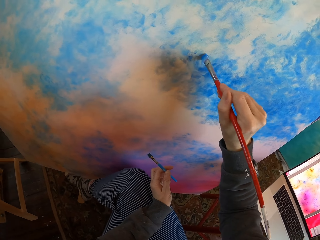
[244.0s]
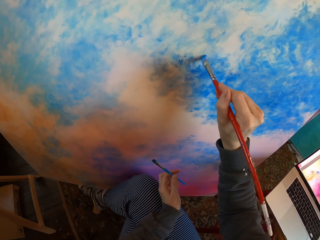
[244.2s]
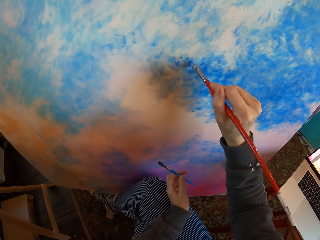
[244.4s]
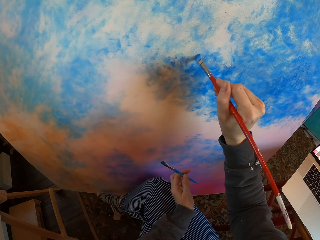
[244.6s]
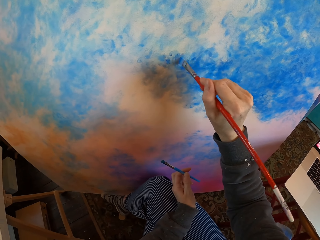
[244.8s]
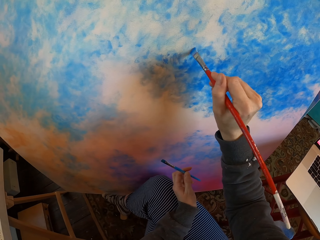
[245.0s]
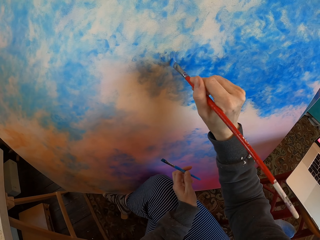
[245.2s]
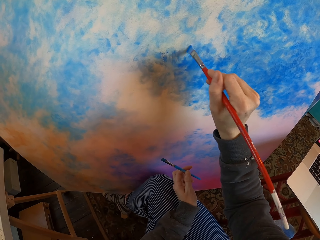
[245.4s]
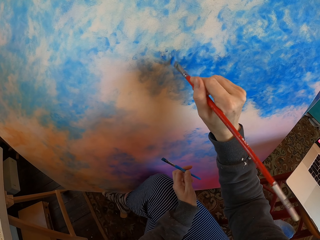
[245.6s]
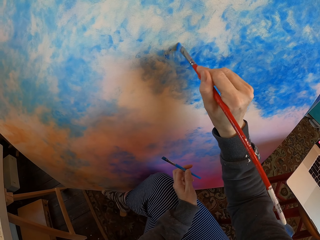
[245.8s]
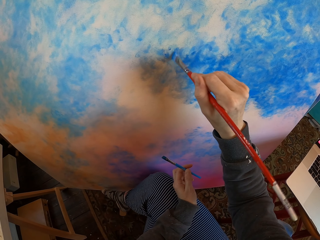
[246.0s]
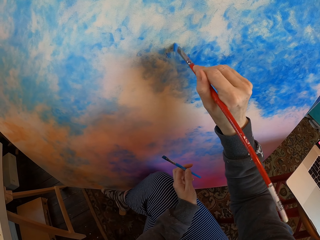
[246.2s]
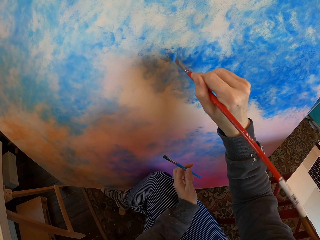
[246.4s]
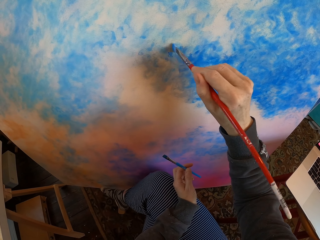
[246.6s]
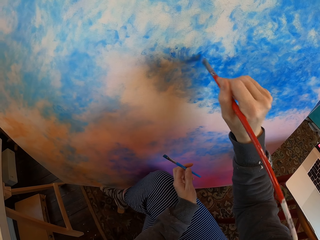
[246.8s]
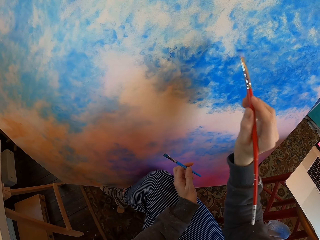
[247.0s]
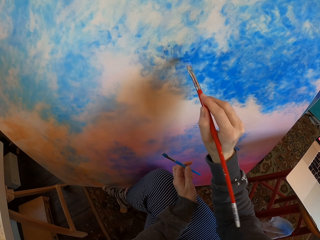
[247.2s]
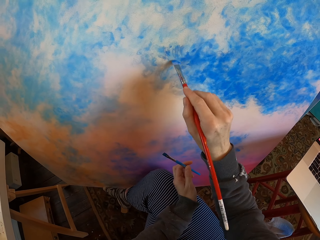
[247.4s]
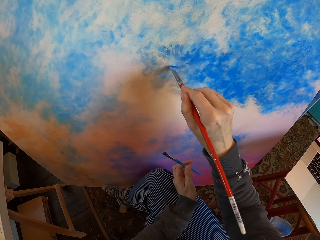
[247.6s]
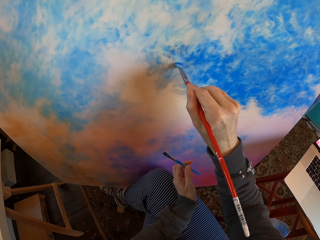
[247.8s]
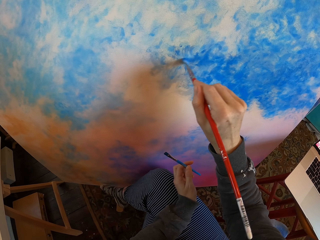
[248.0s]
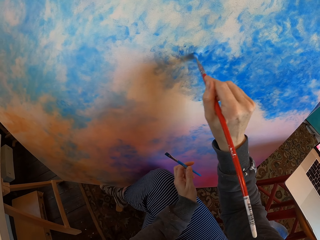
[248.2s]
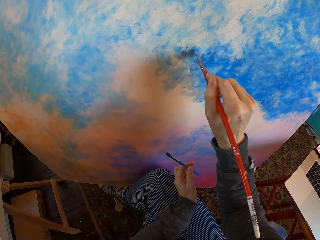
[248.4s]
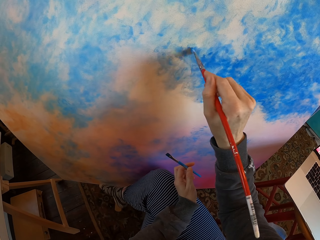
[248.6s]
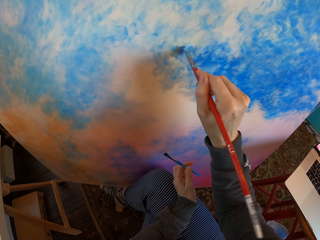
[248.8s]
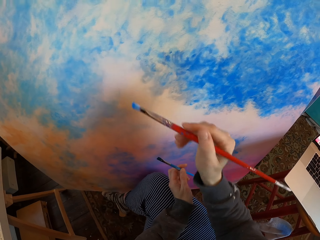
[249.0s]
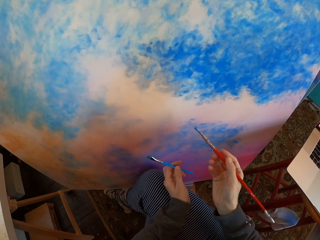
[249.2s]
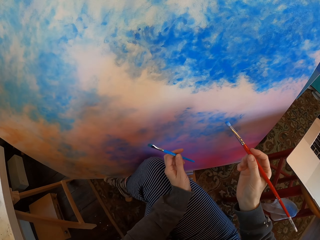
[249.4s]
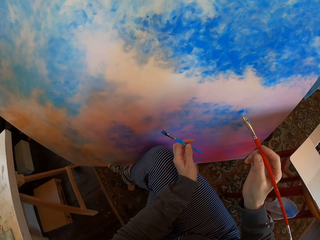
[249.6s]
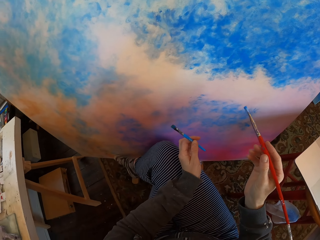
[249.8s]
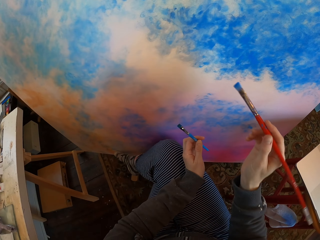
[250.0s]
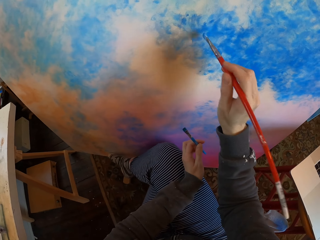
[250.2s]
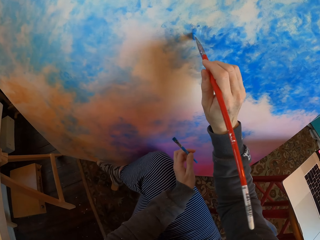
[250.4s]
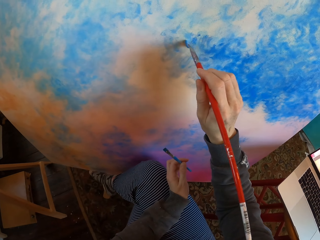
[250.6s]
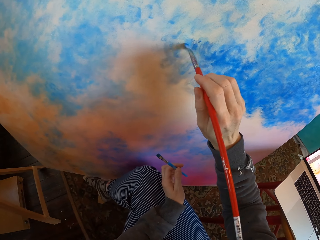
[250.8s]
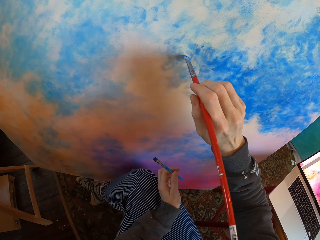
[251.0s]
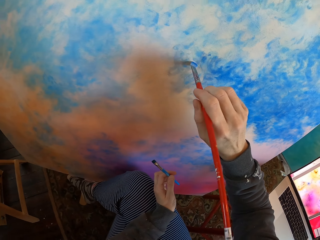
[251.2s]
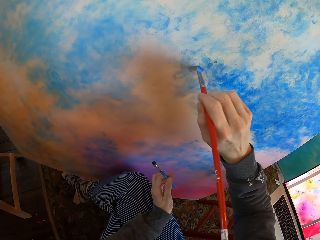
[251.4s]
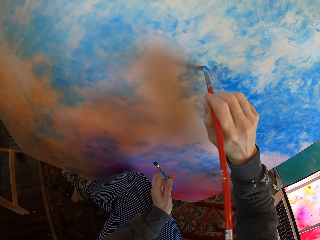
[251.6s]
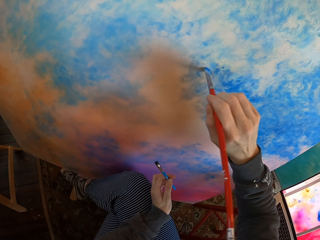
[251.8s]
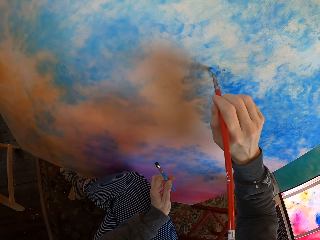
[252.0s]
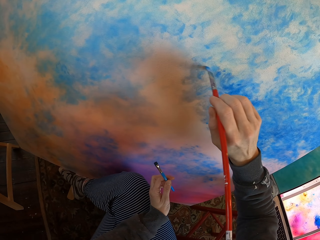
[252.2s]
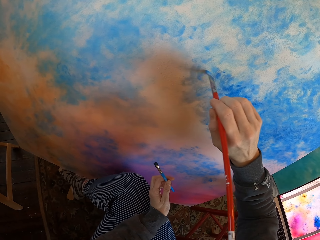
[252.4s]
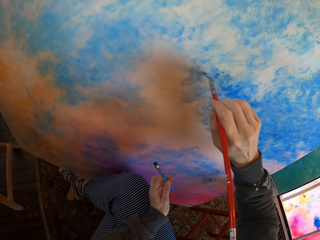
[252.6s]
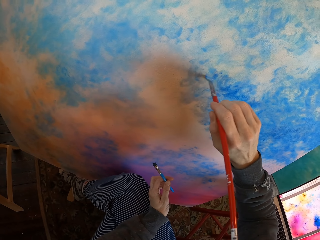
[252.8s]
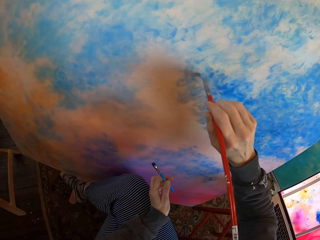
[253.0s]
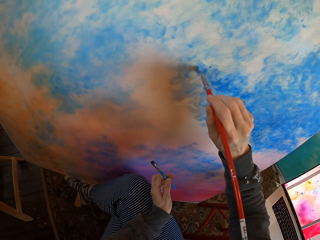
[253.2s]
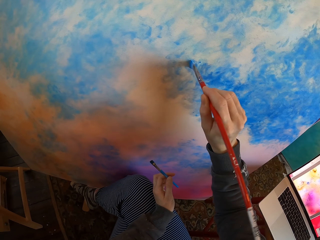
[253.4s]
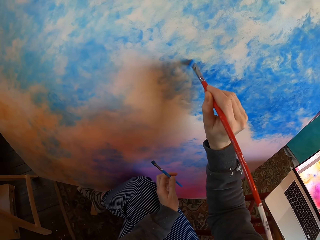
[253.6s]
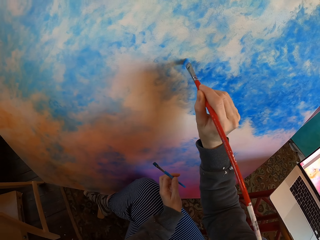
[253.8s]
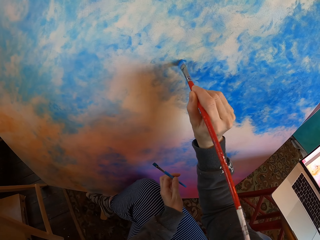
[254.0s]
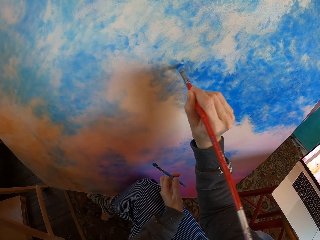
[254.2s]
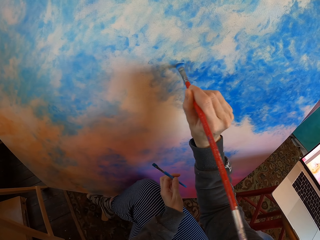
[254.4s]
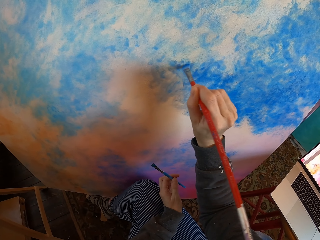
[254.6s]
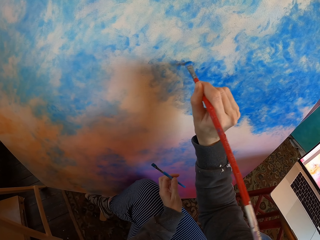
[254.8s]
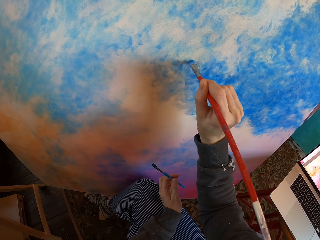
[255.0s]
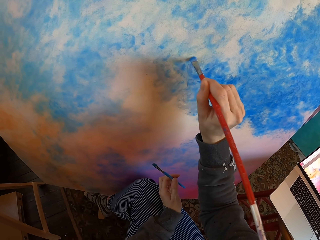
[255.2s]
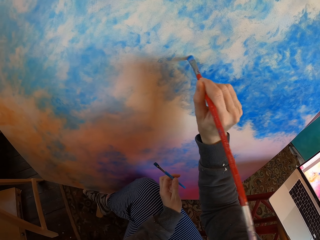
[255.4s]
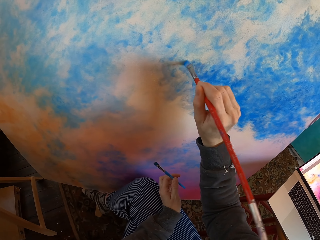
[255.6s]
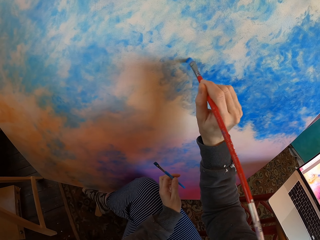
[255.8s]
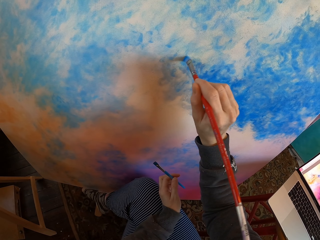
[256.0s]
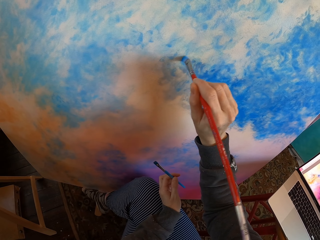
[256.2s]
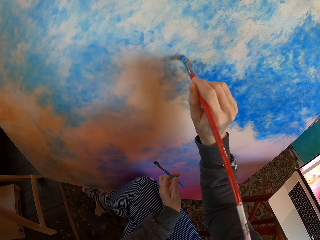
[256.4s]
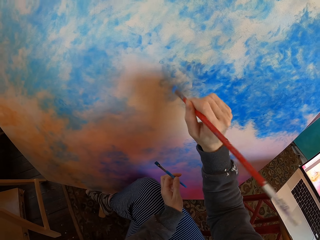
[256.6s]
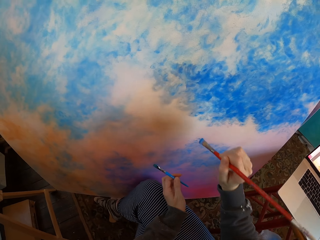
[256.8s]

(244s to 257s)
The camera wearer turns to the side. He colors a board with a drawing color brush. He holds the paint brush with his hands. He paints the manila paper on the floor with the paint brush. He turns to the side. He colors the board with the drawing color brush.

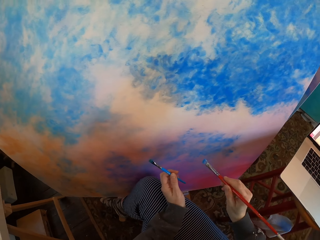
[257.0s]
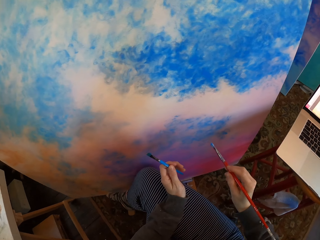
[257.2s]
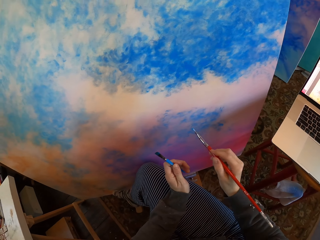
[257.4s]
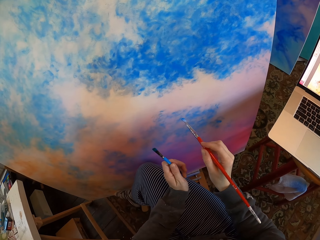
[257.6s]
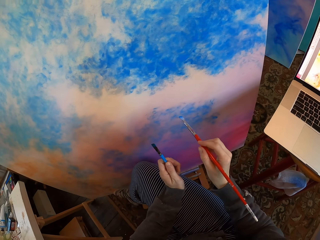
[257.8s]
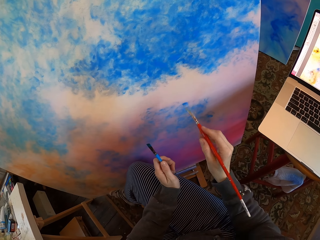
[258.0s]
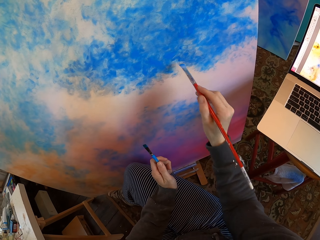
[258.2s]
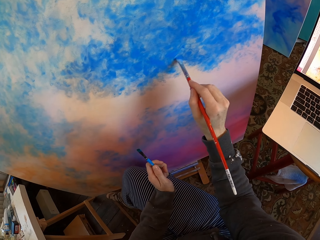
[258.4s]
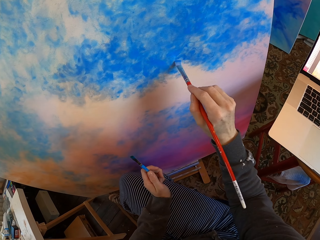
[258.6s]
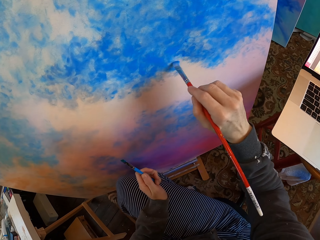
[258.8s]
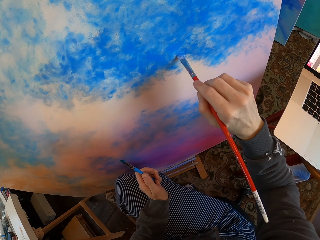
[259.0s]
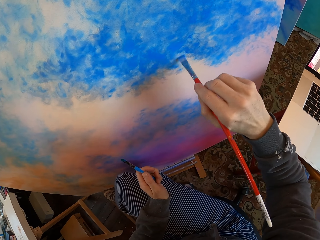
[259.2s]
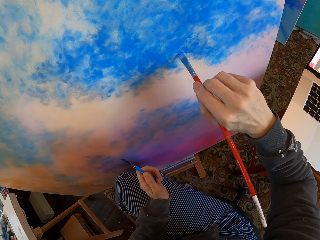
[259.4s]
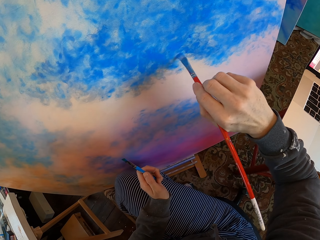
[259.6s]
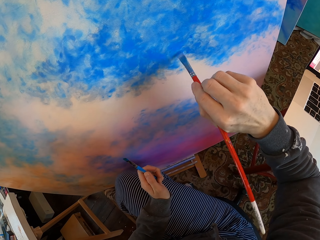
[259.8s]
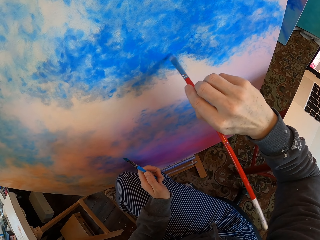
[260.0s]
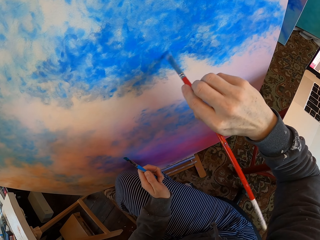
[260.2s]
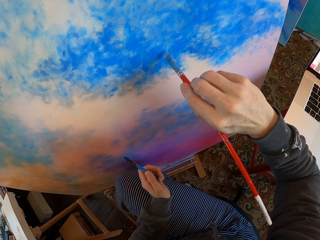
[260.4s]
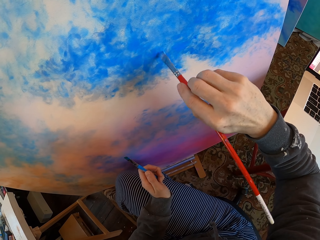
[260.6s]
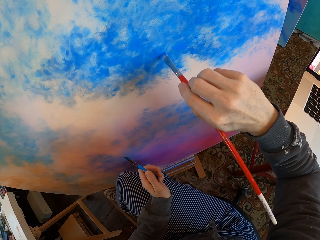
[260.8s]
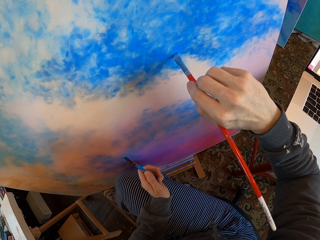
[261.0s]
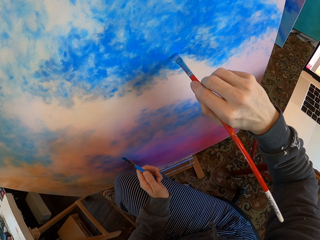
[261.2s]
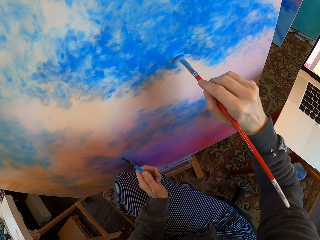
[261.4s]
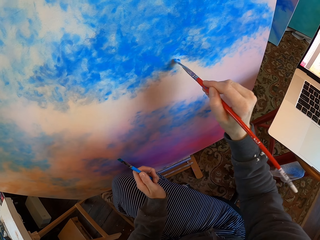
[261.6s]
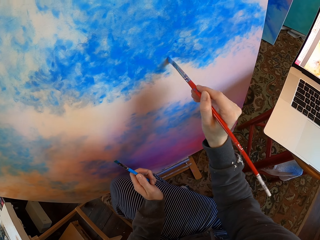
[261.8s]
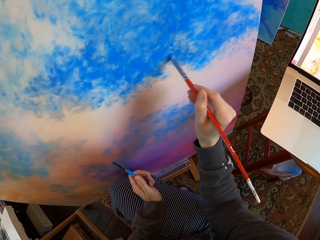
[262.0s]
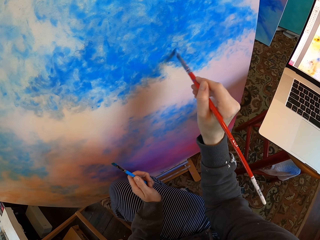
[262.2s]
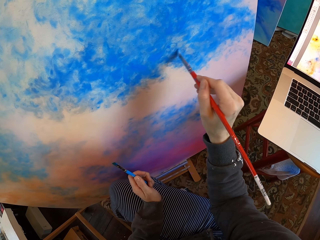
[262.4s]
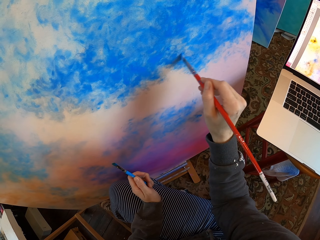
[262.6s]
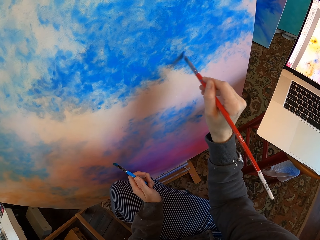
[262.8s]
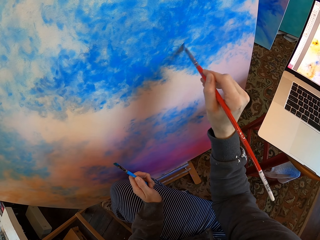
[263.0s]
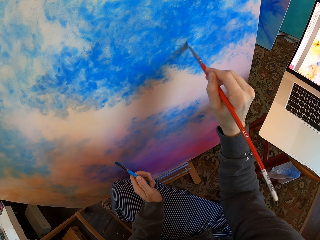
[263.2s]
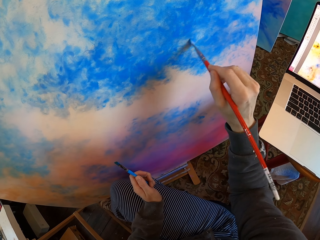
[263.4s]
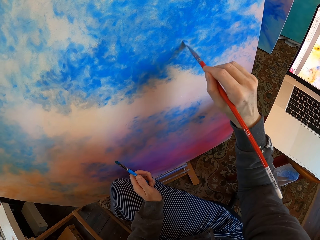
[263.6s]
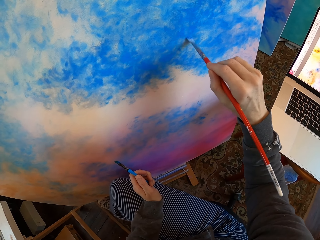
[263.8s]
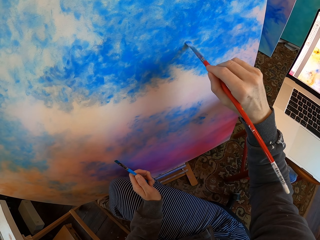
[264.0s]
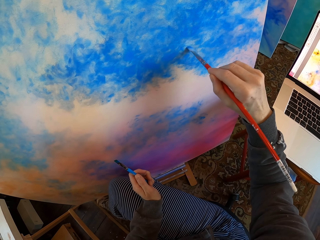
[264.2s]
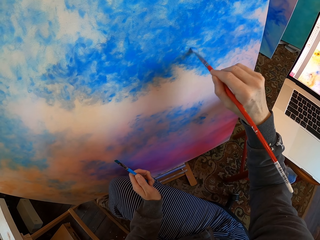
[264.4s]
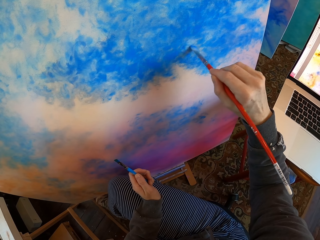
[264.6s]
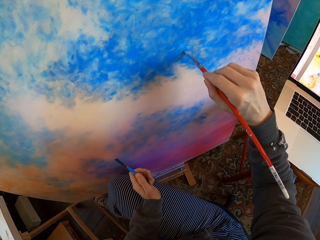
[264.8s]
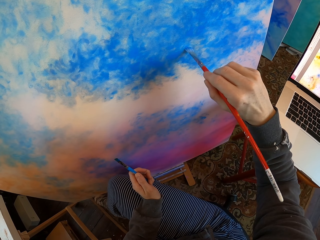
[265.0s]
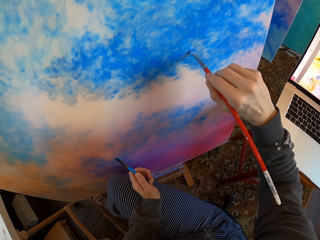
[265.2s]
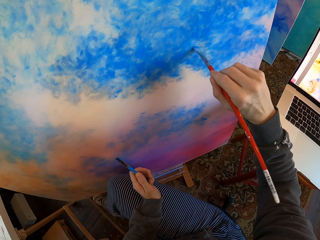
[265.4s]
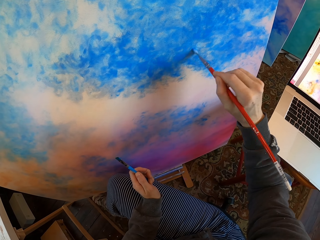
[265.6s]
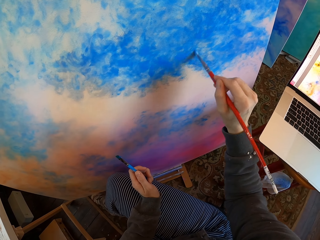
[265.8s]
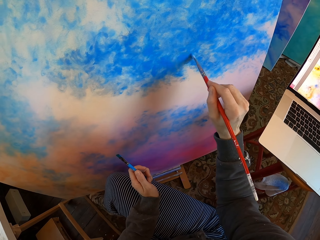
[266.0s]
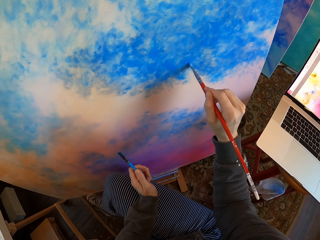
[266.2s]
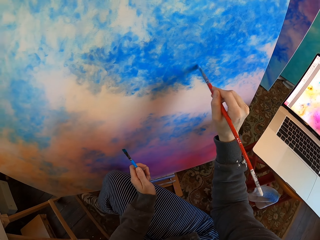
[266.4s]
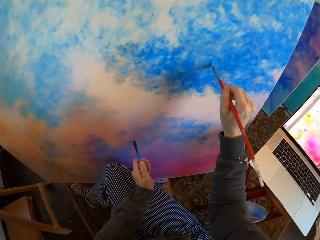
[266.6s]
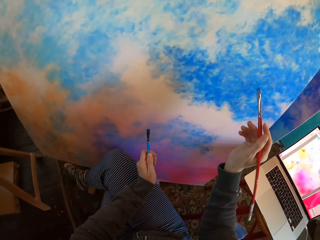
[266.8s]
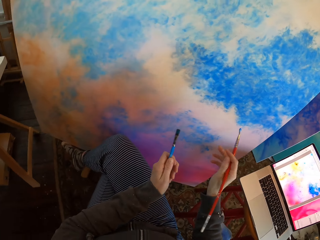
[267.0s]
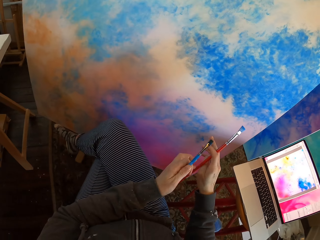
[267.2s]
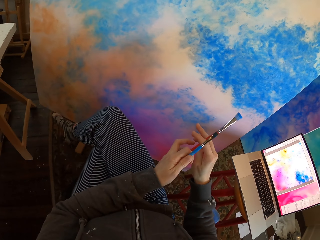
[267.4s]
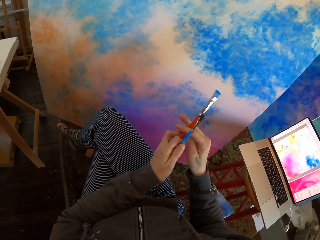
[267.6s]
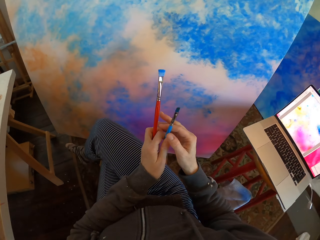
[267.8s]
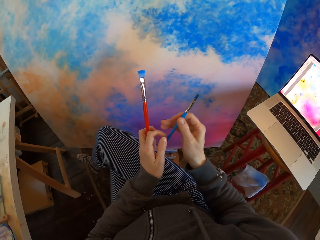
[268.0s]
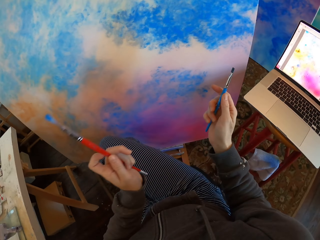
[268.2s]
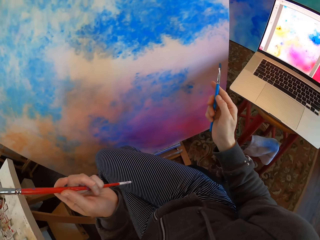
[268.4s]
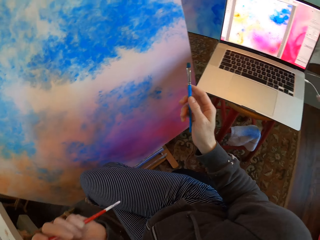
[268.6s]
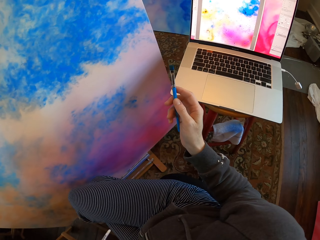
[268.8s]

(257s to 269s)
The camera wearer holds the paint brush with his hands. He turns to the side. He paints the manila paper on the floor with the paint brush. He turns to the side. He holds the paint brush with his hands. He turns to the side.
